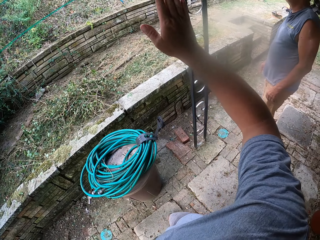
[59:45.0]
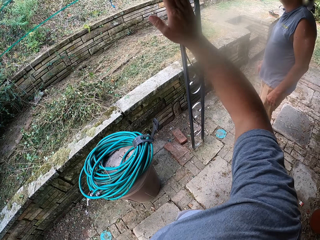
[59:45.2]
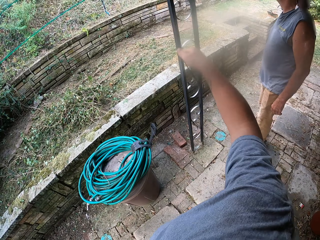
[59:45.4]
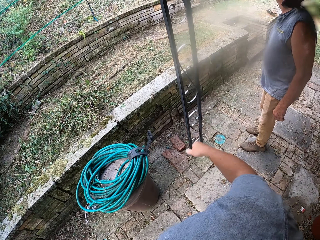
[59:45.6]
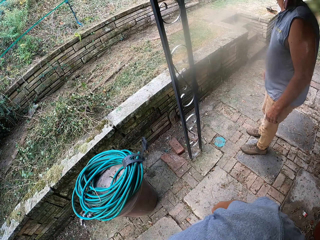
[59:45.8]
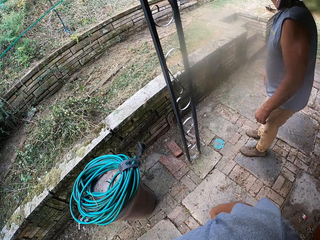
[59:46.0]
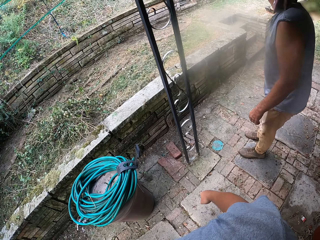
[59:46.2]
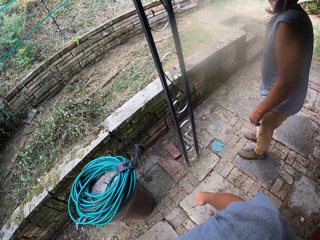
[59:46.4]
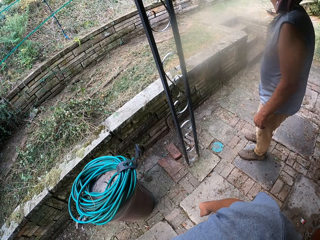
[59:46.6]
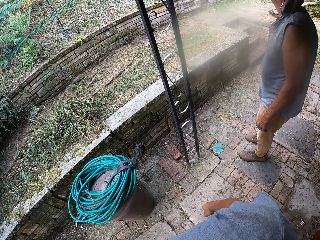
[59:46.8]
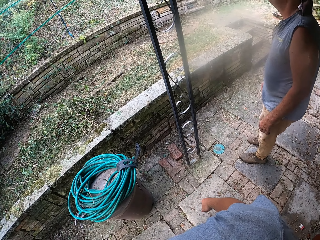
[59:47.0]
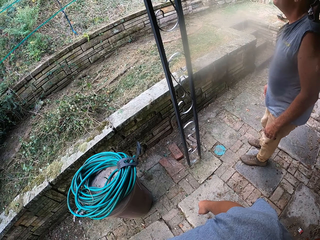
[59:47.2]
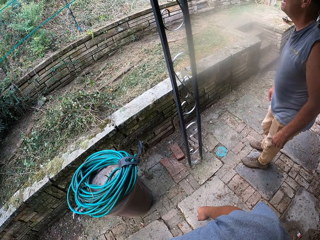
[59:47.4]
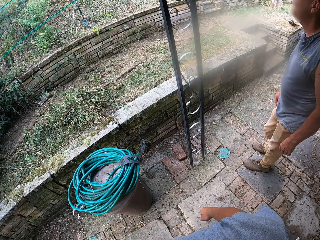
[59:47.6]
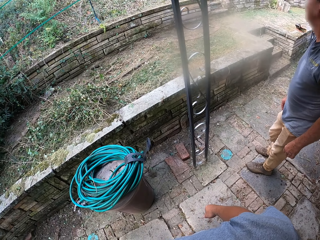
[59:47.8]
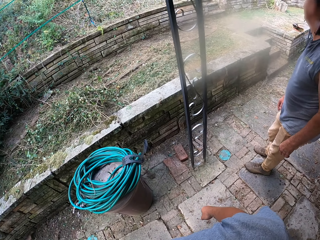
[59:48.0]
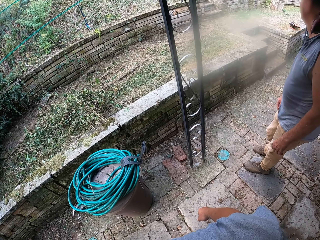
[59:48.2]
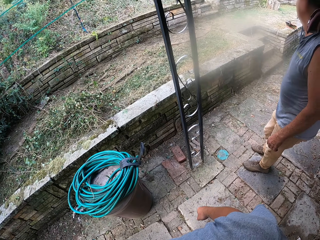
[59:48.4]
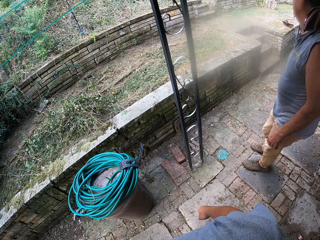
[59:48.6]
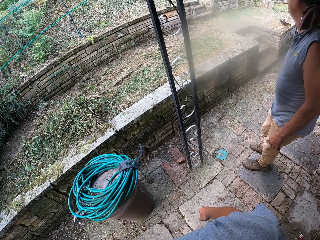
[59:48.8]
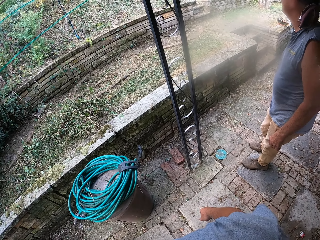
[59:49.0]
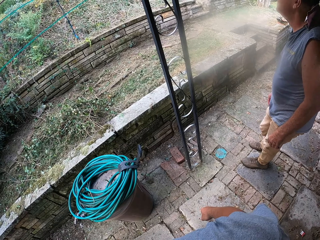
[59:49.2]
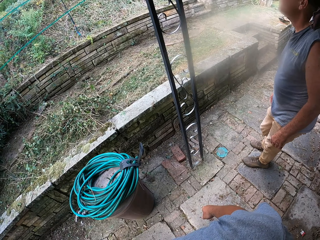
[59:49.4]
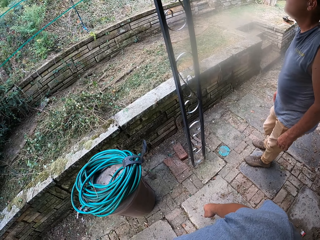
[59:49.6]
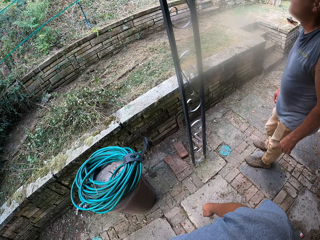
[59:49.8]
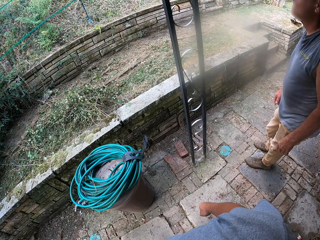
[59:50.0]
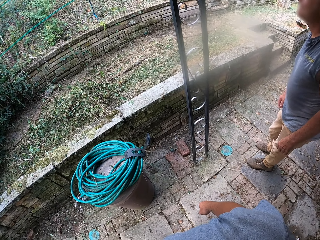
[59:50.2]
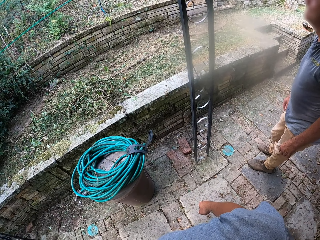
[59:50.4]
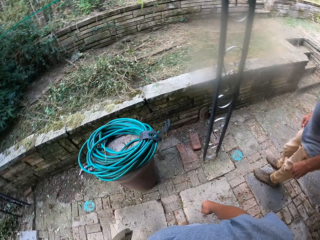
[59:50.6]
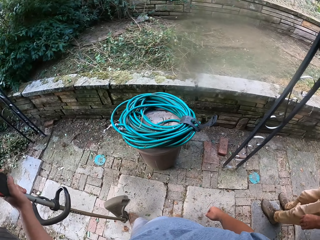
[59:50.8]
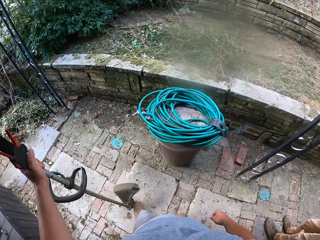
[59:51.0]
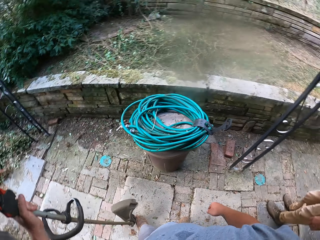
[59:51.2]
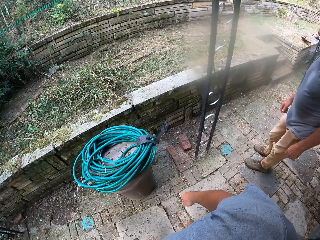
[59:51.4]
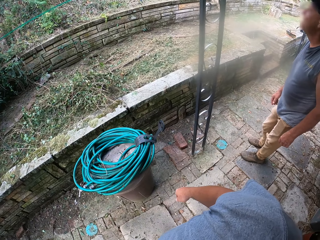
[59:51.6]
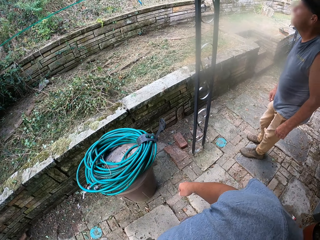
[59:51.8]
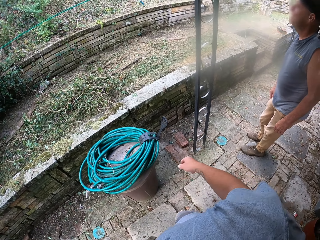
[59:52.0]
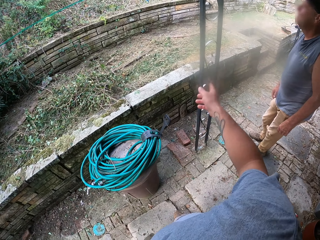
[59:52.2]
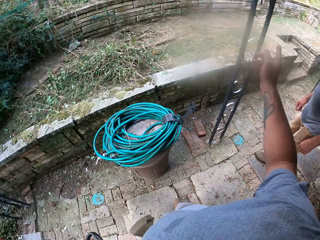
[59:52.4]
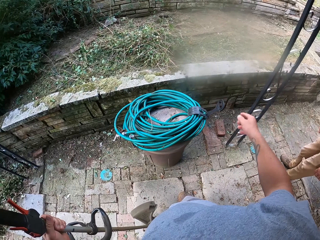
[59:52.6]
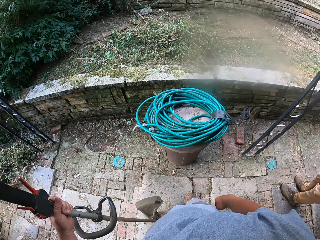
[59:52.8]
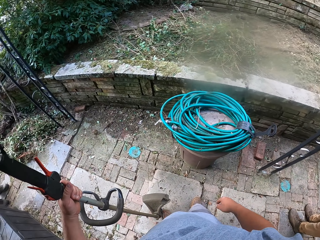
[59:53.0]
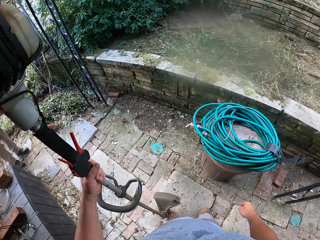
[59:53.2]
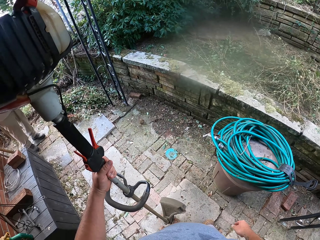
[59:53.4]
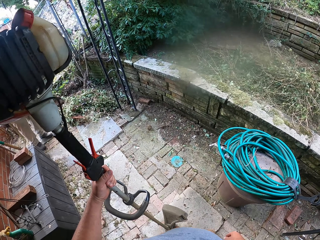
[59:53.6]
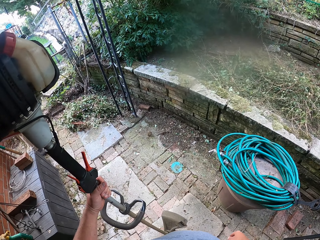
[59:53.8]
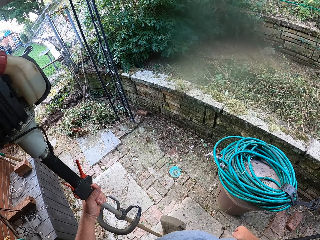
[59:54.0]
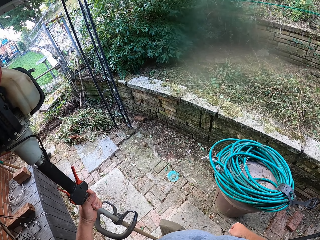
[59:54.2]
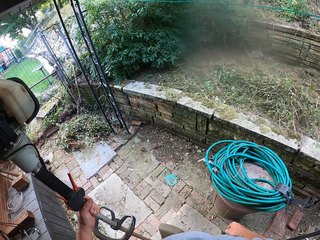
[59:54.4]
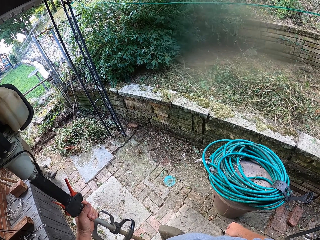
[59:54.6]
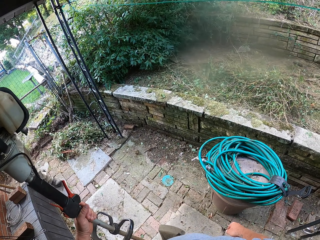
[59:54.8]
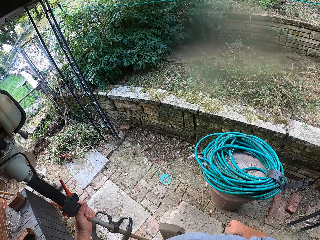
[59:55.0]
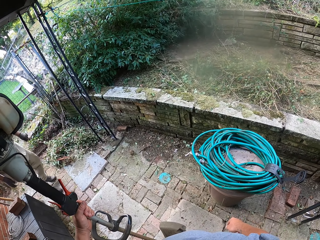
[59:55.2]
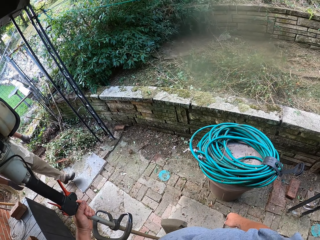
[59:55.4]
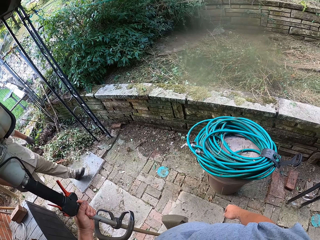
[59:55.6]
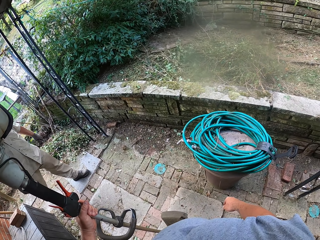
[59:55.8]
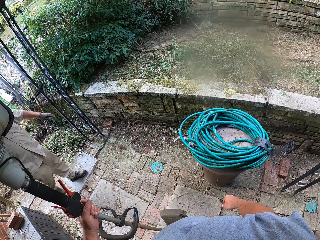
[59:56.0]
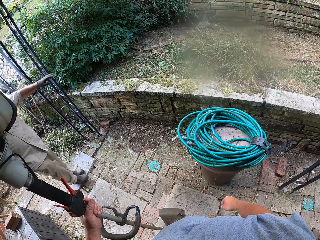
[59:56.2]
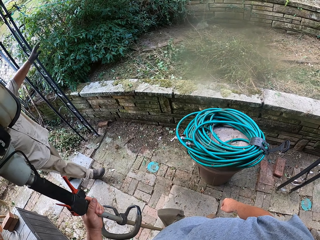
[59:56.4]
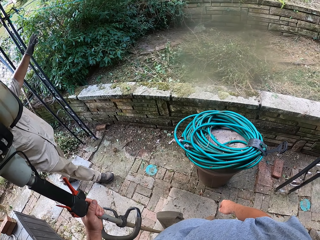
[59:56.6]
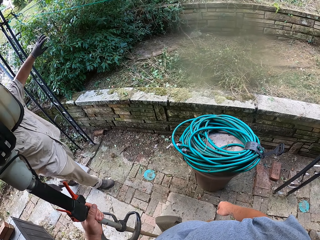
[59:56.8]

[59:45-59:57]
The camera wearer points at a forest. They look around the forest. They interact with a man.

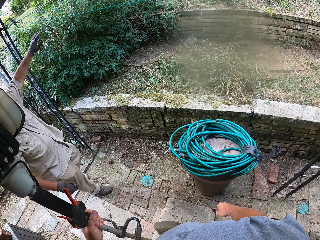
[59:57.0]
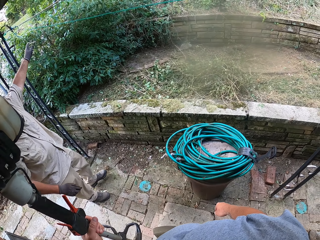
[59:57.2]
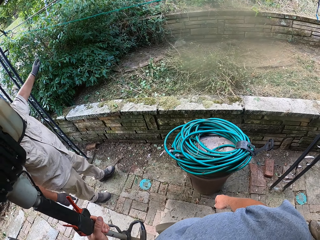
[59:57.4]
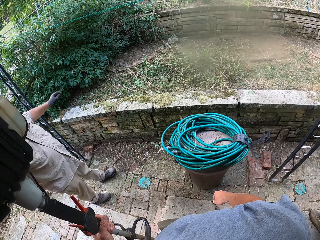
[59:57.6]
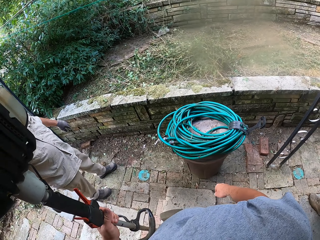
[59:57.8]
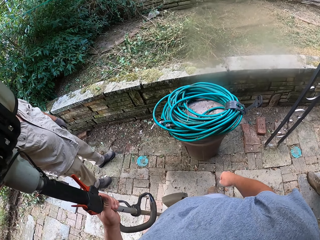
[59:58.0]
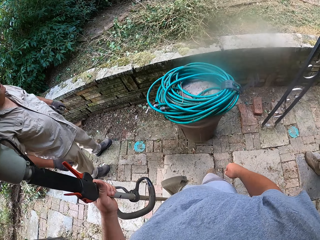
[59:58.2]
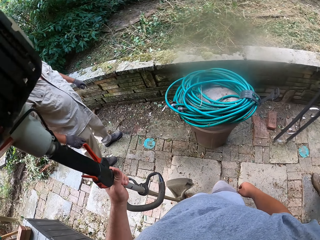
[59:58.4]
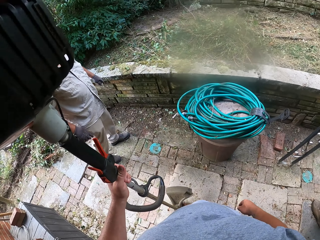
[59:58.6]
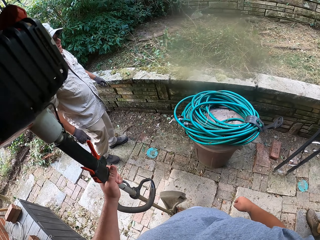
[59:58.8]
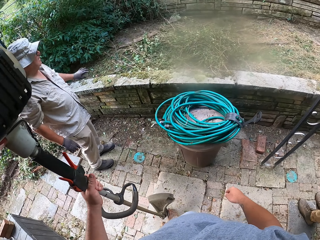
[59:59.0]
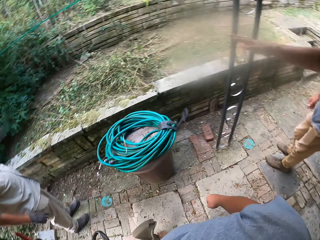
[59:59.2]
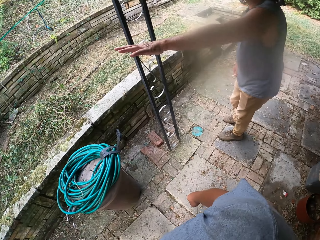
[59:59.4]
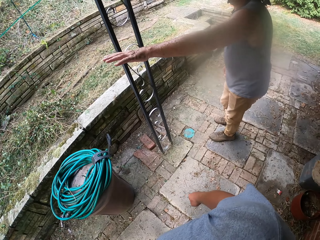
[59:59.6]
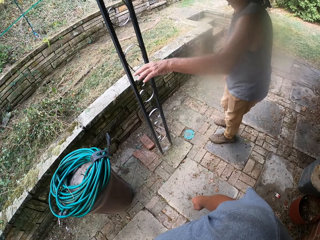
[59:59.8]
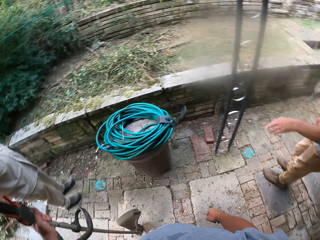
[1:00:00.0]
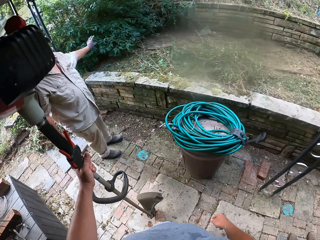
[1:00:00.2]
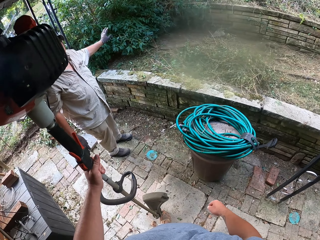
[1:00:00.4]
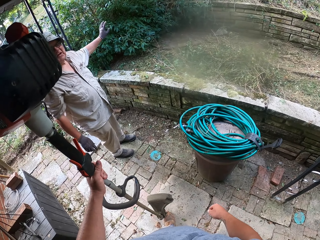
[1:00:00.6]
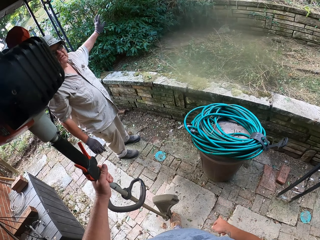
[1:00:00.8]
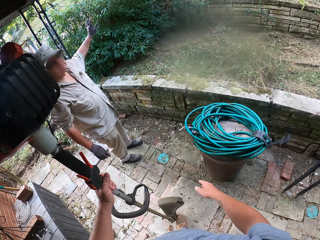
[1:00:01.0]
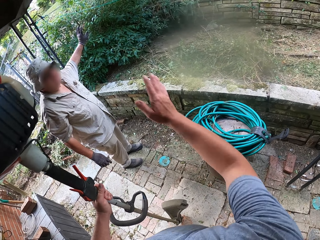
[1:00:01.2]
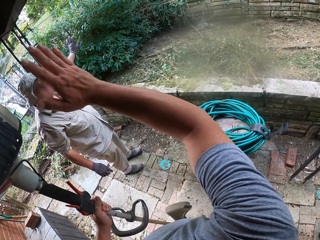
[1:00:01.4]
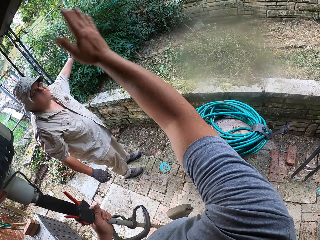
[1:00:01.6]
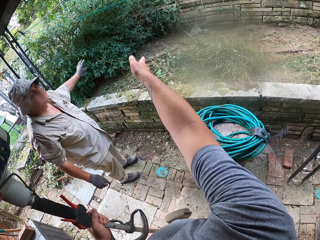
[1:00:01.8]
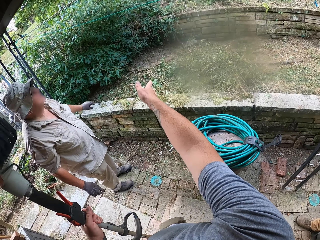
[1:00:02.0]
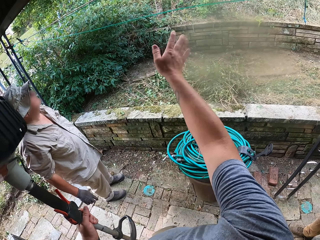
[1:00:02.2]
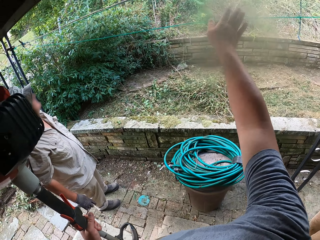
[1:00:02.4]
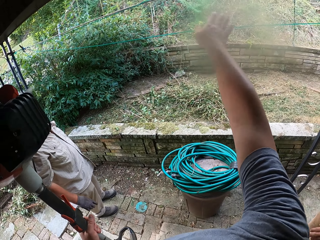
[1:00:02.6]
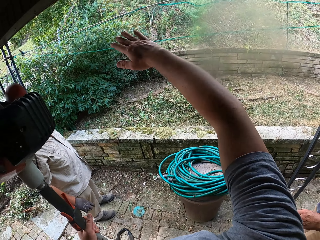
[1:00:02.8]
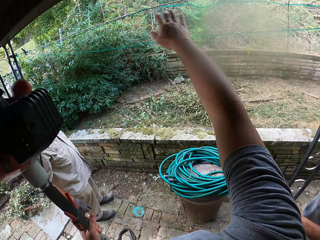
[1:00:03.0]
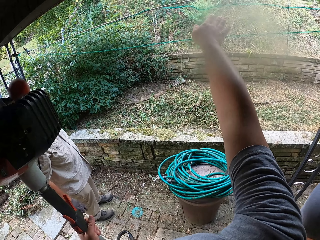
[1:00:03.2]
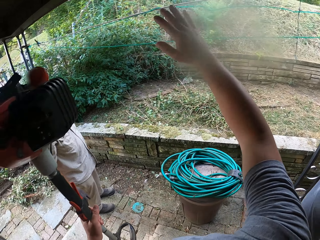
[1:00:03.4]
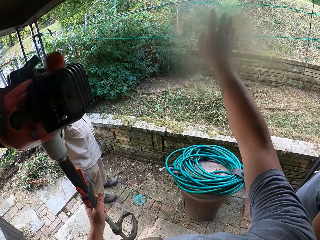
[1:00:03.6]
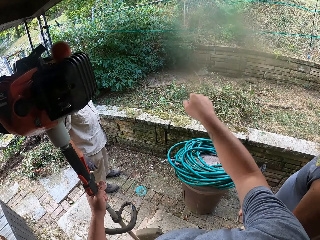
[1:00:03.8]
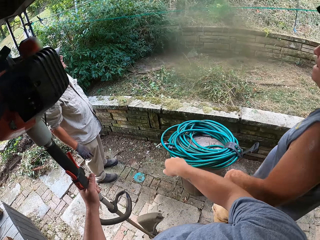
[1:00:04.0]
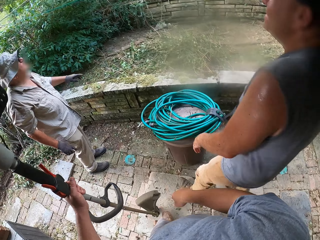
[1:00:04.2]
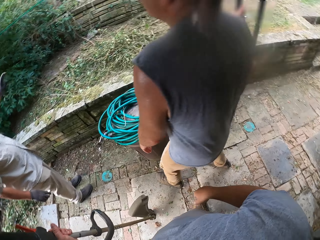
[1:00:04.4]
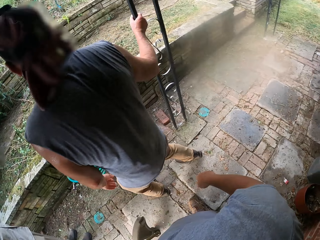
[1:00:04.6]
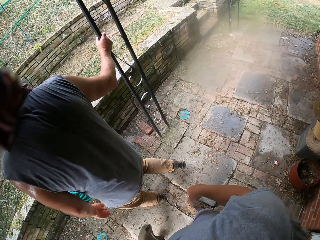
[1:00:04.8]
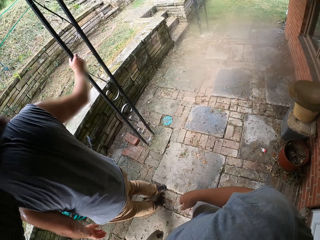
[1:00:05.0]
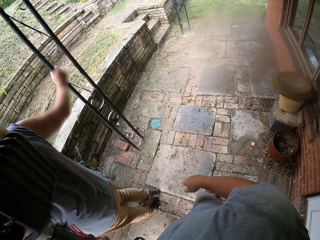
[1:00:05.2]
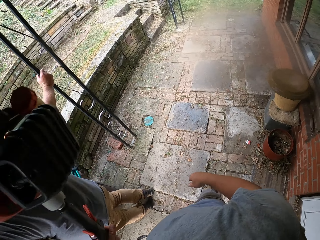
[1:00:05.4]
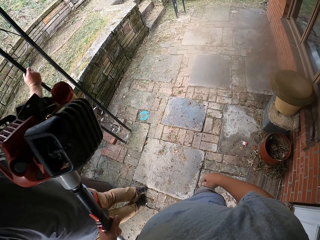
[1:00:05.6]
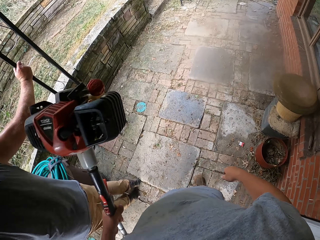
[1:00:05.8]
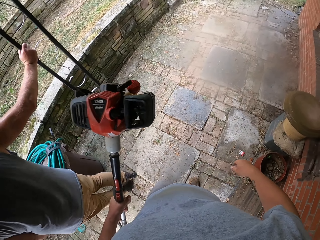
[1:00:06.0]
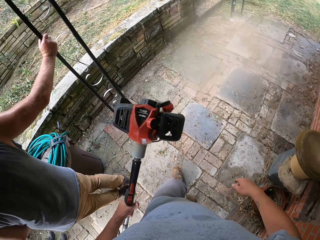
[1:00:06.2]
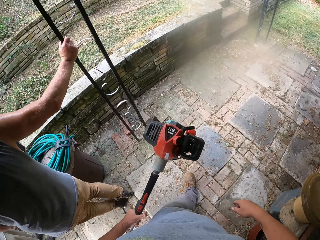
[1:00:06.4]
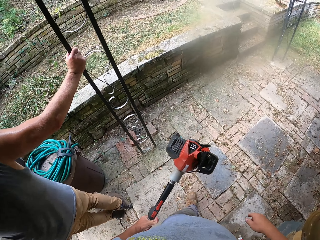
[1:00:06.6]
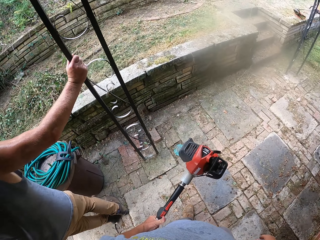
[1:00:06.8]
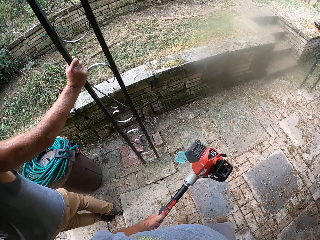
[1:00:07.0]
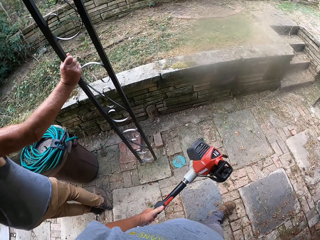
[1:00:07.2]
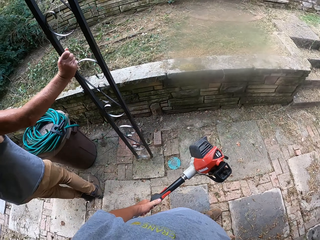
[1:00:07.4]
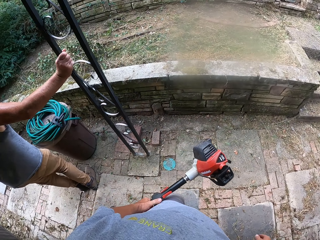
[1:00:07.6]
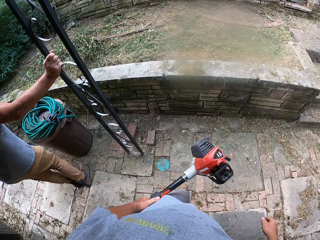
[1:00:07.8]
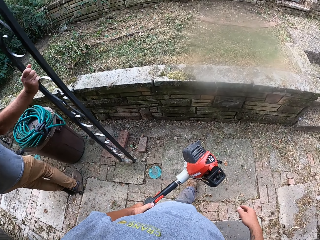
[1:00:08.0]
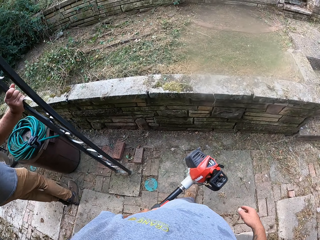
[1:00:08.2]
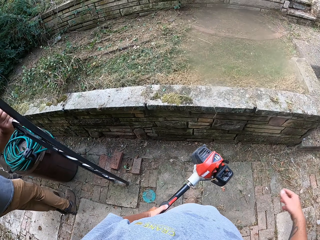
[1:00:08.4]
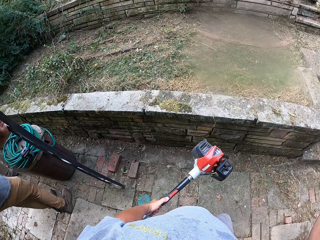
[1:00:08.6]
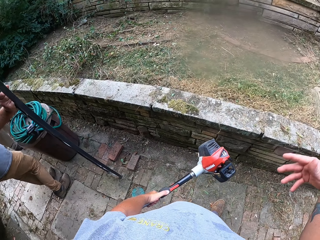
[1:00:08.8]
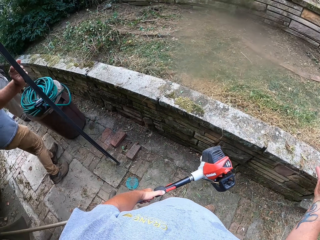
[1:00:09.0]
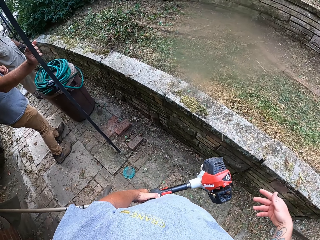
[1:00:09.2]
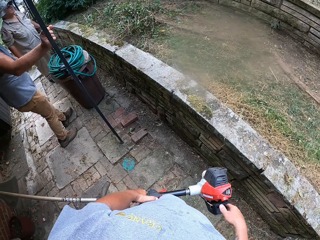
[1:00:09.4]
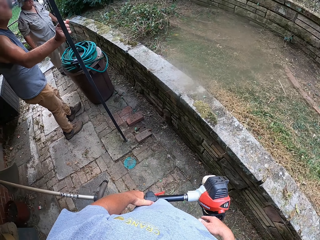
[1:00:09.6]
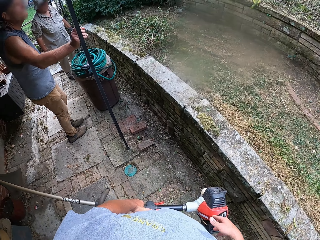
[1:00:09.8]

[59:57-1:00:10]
A man talks to the camera wearer. Another man walks around a corridor. The camera wearer interacts with the second man. A third man walks around the corridor. The camera wearer walks around the corridor.
